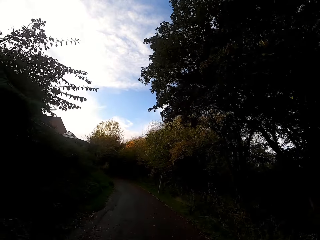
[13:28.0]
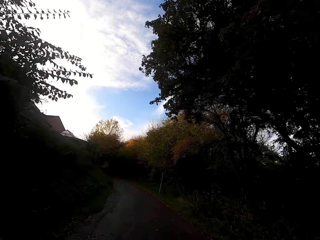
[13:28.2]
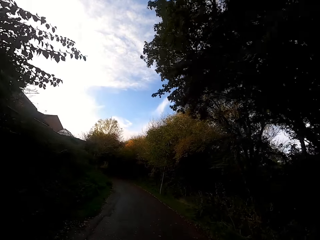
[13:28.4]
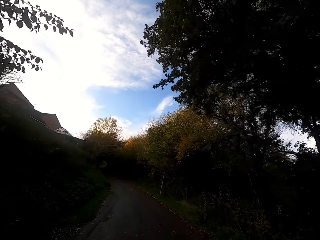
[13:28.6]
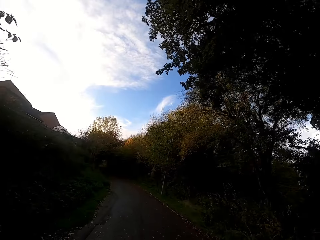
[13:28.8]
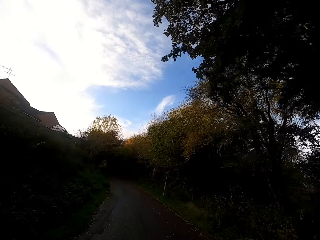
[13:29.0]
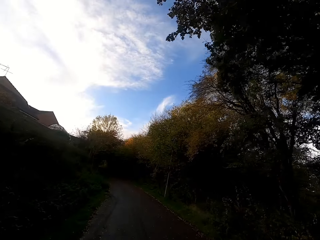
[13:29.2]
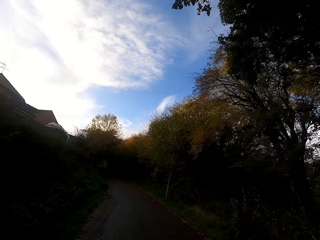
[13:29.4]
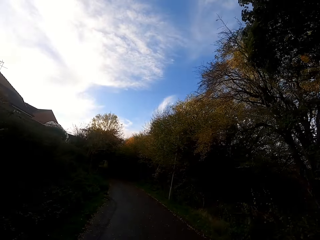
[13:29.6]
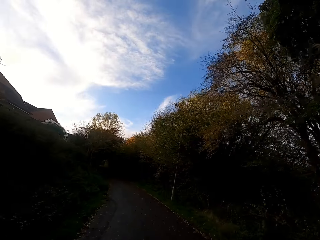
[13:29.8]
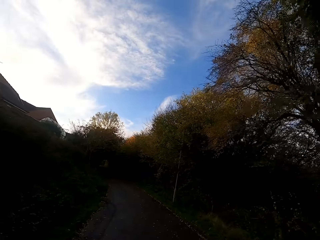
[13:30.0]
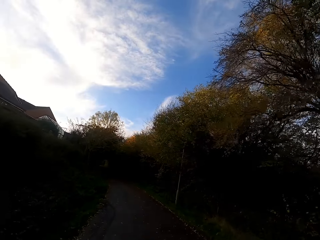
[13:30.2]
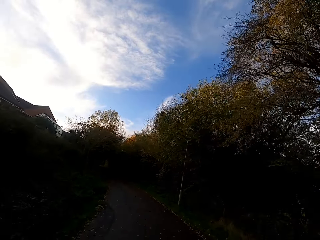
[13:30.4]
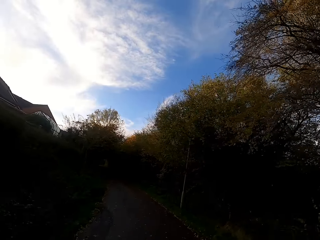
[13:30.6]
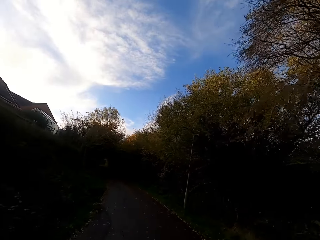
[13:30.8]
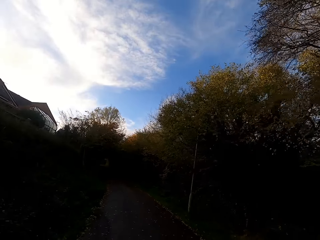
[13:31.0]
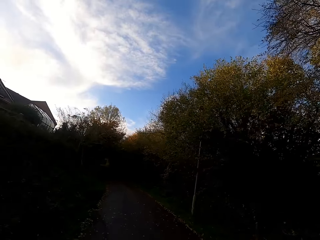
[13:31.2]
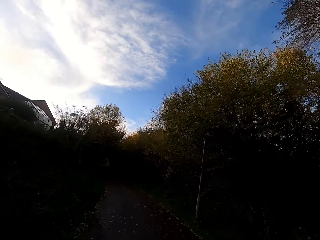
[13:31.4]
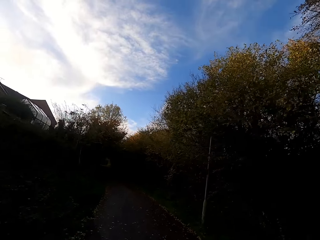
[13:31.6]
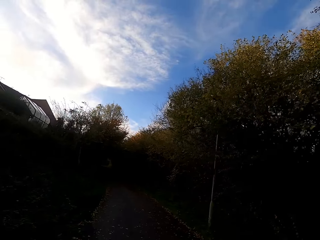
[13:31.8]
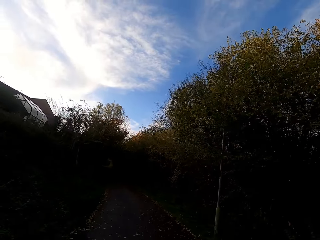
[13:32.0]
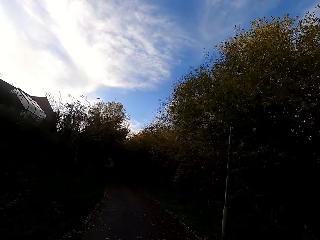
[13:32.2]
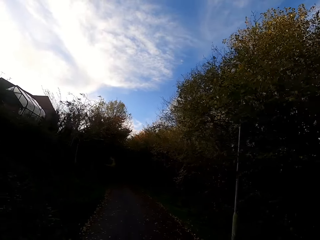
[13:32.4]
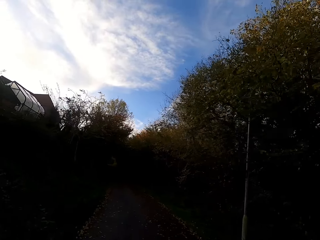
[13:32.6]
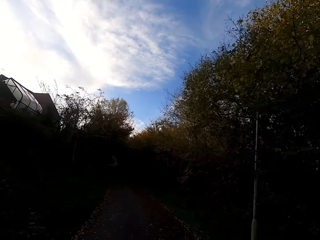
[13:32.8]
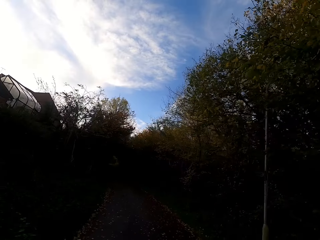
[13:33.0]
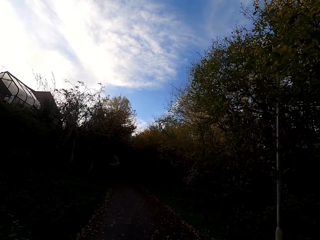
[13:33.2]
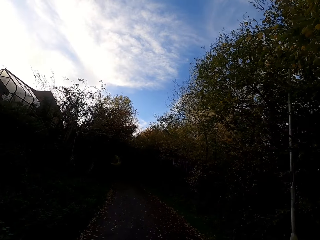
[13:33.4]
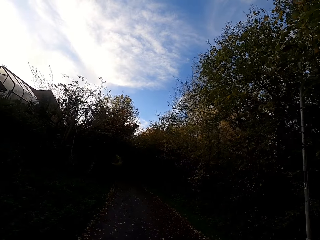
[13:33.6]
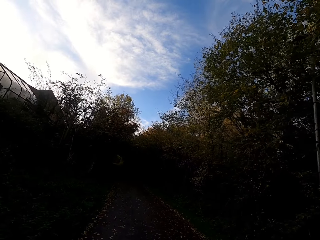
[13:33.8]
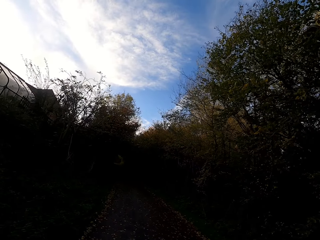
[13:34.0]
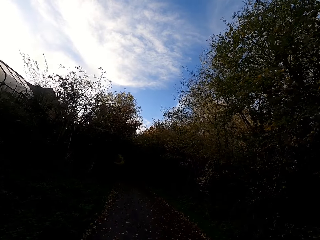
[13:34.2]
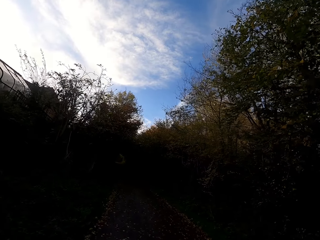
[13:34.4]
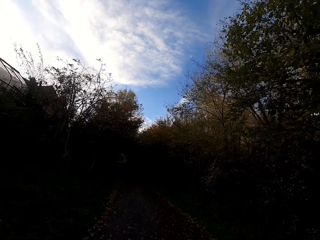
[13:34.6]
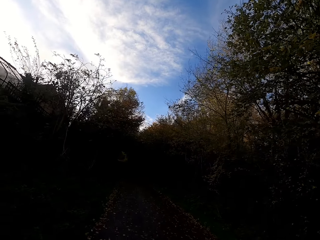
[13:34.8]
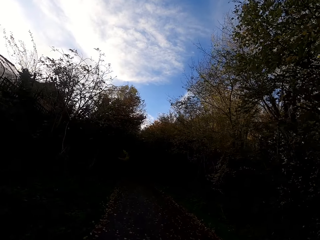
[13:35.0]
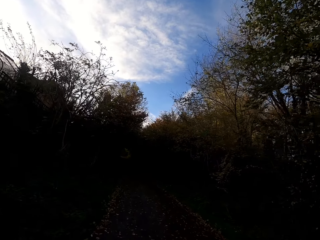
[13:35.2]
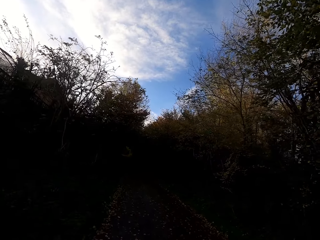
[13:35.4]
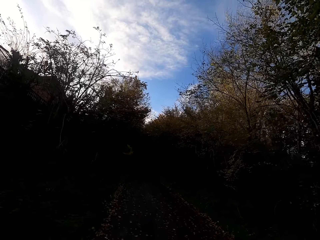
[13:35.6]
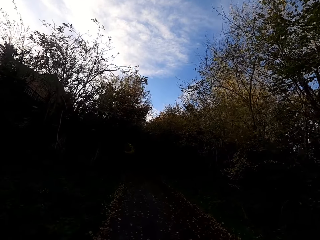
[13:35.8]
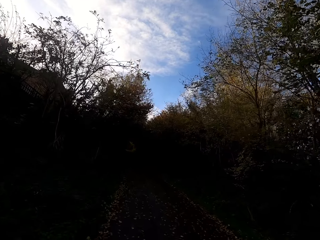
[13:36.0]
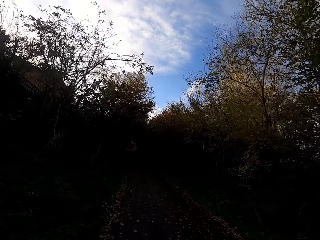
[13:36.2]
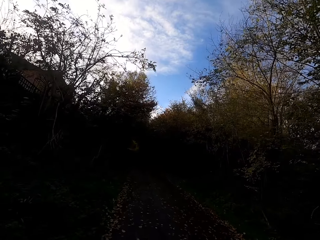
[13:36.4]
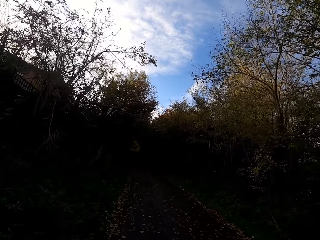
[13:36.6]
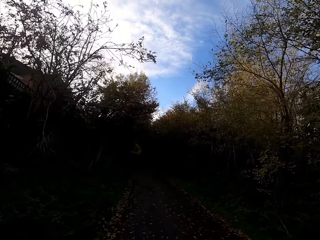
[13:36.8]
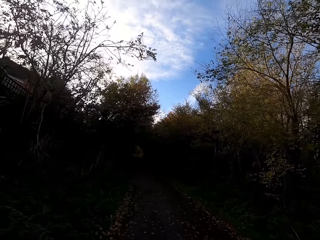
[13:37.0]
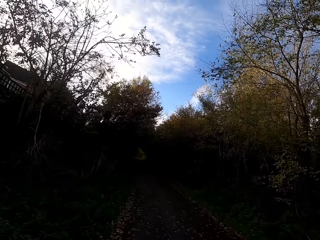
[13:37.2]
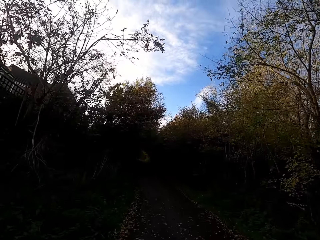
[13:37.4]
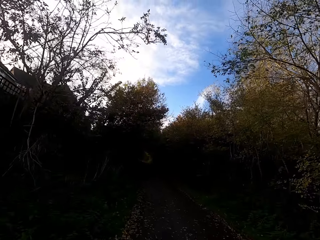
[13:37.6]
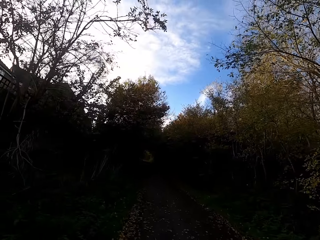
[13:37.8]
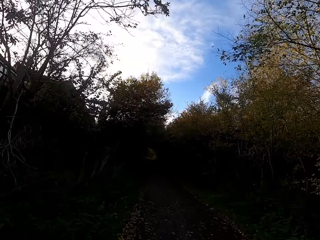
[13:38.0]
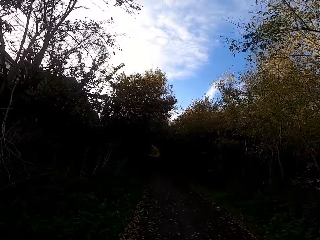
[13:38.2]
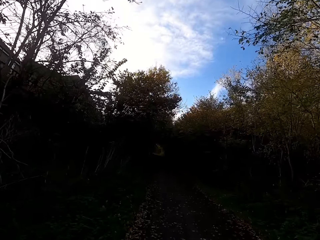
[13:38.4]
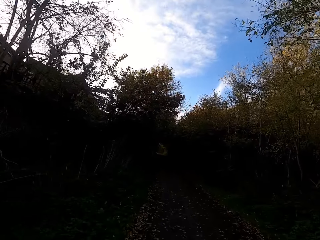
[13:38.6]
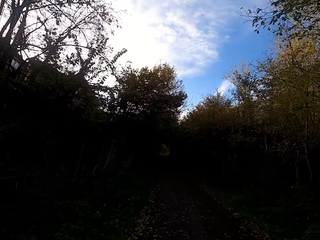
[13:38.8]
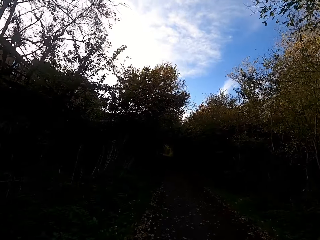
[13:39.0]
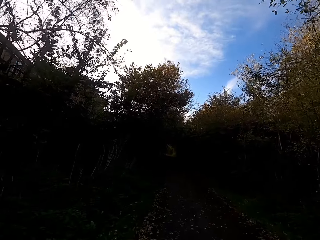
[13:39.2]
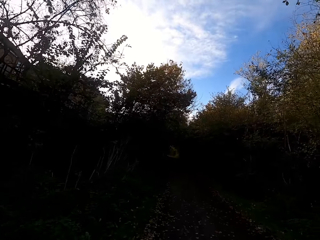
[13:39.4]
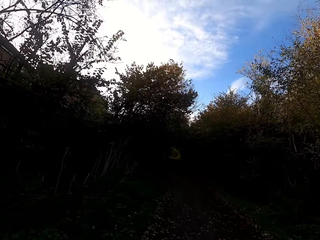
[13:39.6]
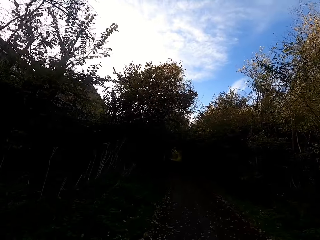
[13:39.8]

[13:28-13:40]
The camera wearer walks left along the road.

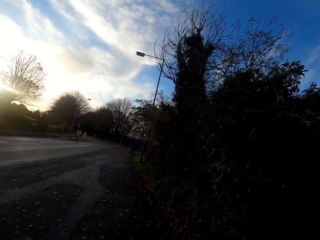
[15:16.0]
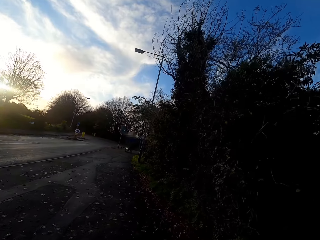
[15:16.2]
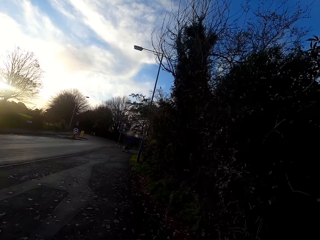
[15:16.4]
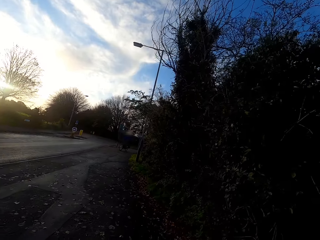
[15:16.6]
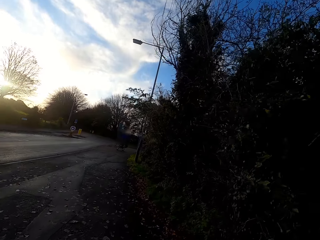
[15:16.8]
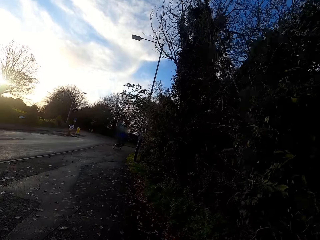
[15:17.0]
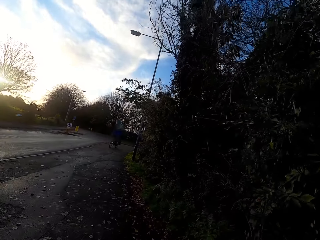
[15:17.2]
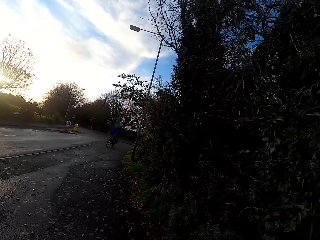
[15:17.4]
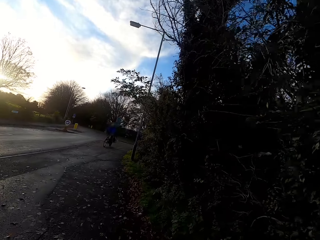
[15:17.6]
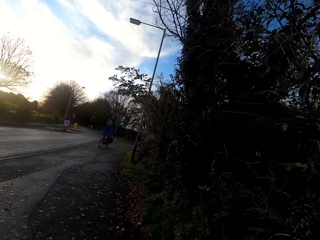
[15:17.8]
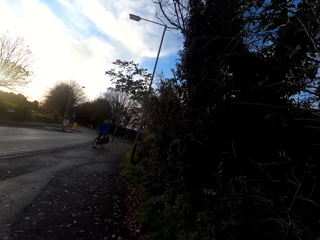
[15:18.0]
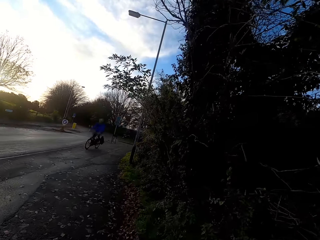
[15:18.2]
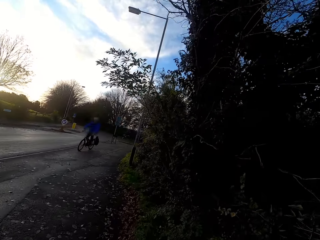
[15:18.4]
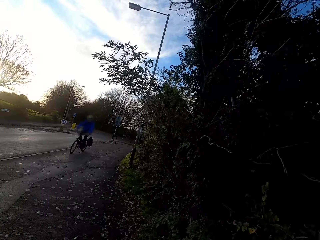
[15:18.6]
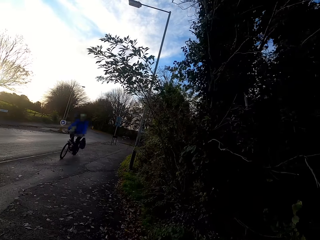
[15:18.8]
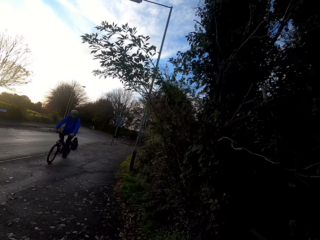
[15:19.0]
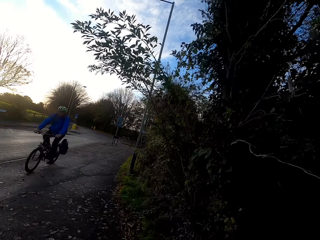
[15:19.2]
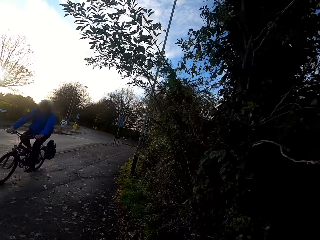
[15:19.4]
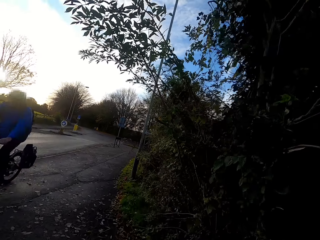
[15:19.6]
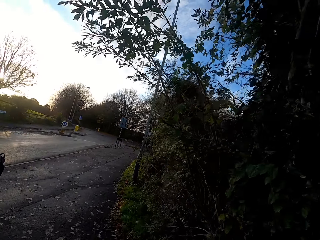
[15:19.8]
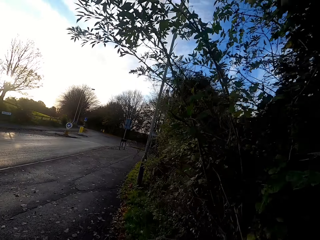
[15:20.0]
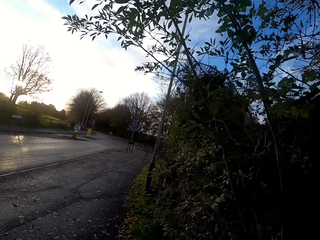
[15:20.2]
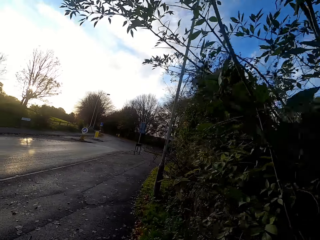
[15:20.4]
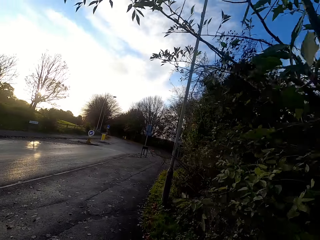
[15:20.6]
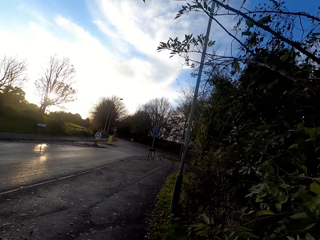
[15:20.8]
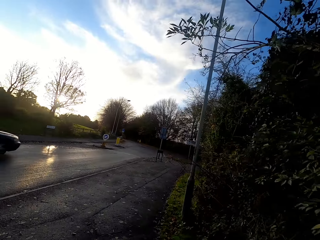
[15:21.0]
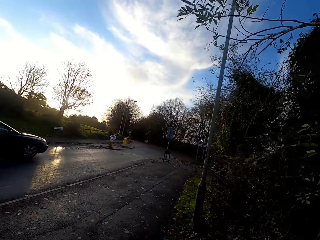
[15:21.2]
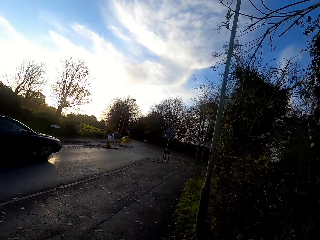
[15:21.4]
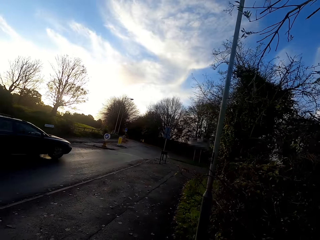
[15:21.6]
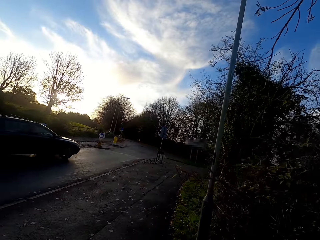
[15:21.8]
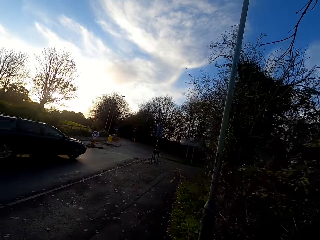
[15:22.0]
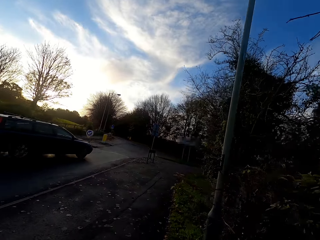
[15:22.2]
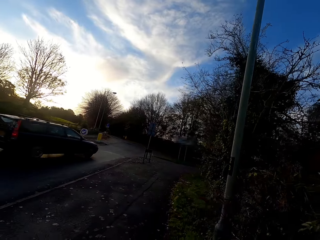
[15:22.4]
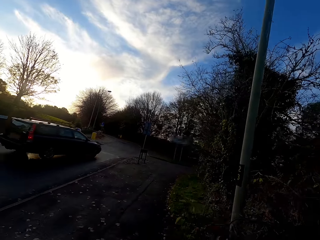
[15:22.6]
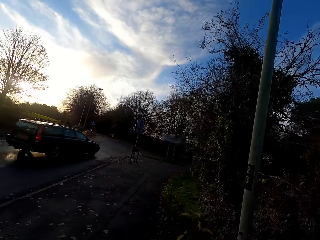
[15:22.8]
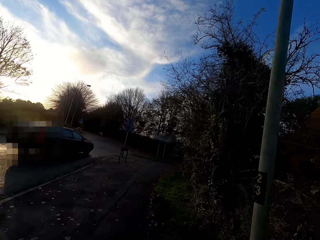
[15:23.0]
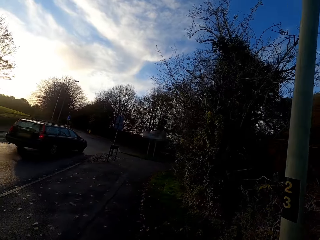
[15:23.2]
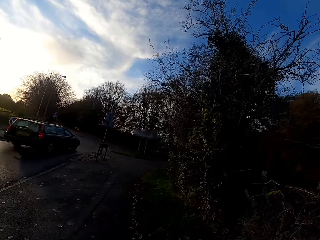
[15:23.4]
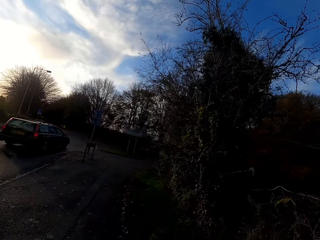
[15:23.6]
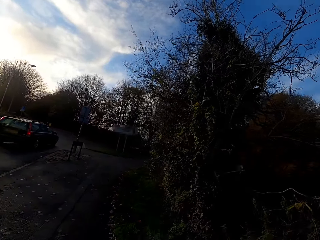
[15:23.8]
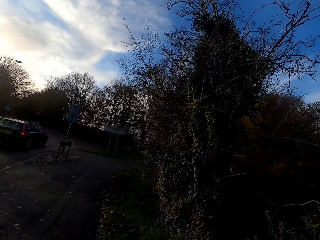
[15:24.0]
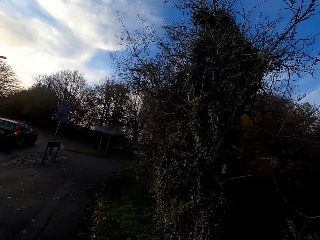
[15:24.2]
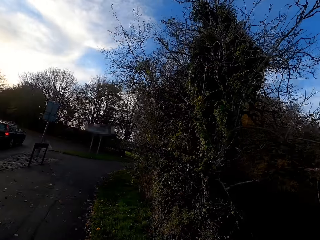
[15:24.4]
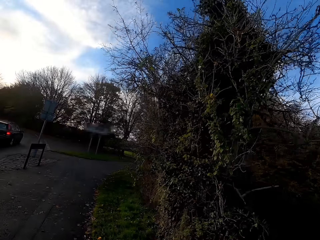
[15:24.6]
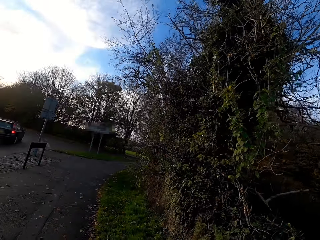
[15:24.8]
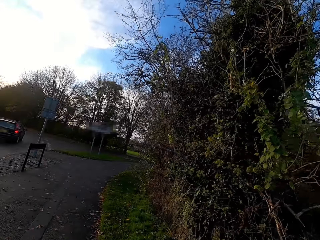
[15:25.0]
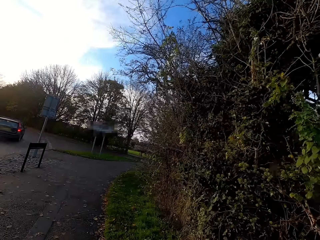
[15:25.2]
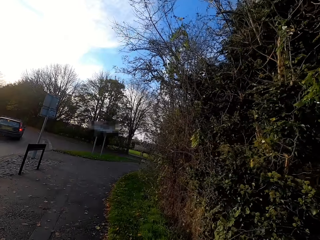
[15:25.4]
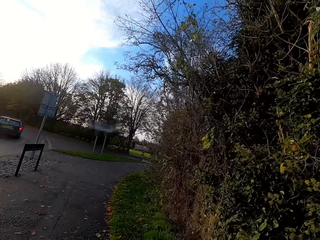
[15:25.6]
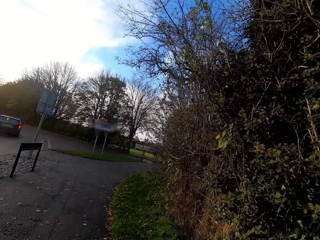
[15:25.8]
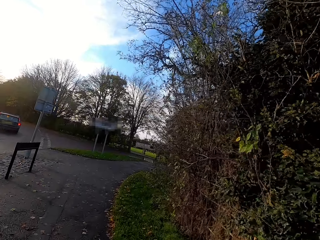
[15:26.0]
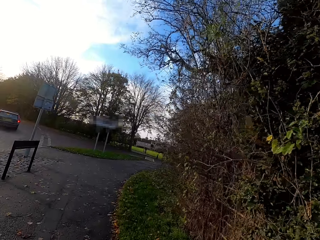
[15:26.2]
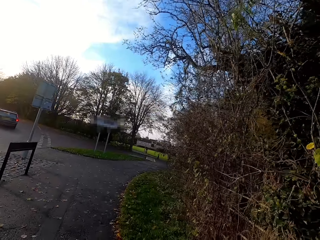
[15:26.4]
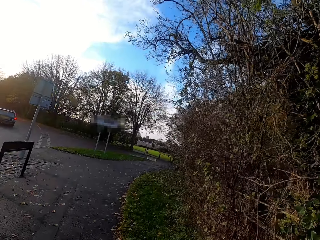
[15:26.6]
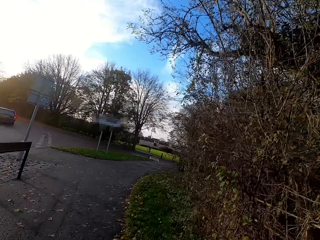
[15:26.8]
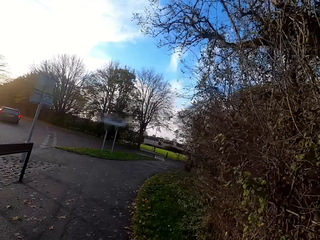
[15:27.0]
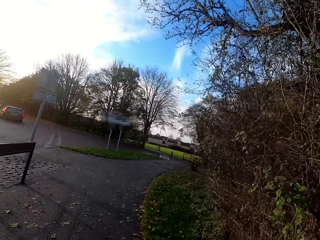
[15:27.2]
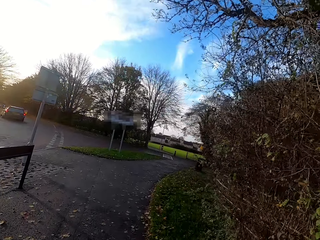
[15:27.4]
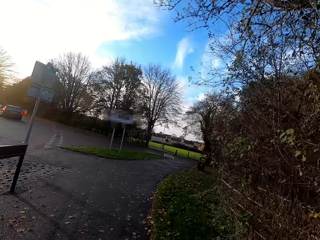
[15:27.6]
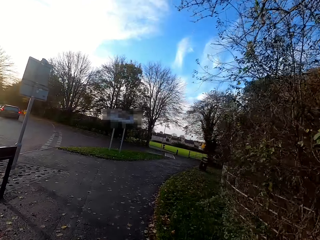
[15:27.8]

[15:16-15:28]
A person rides a bicycle along the road.
